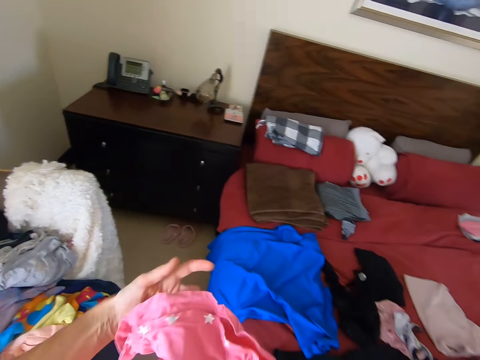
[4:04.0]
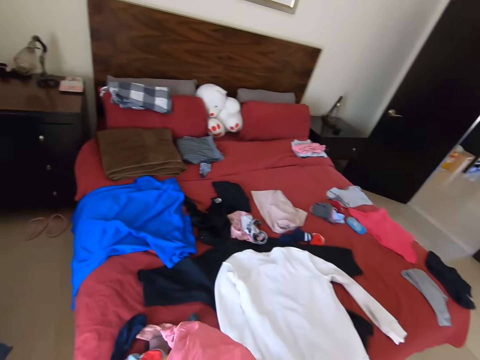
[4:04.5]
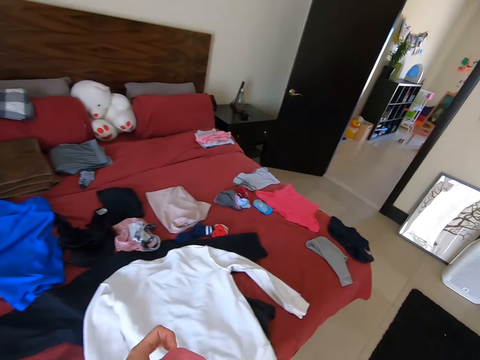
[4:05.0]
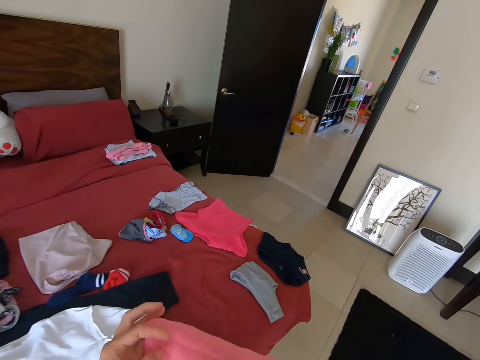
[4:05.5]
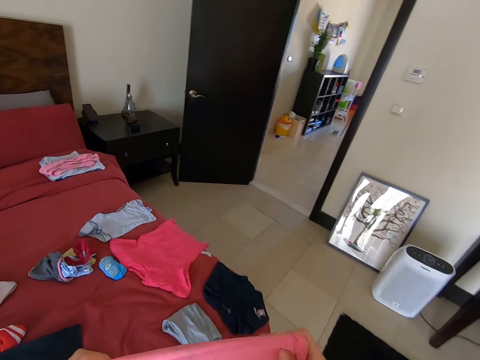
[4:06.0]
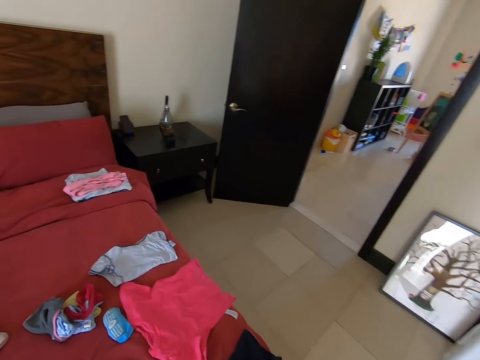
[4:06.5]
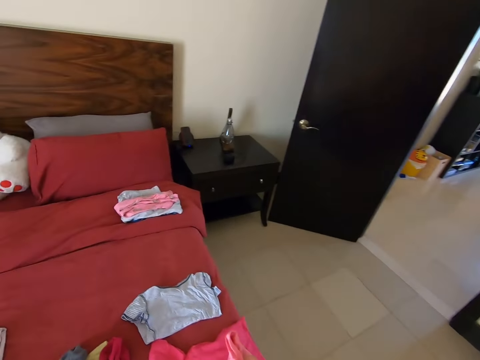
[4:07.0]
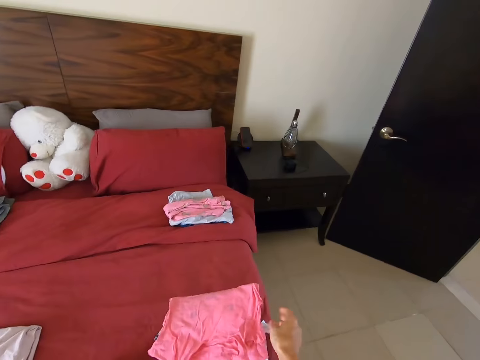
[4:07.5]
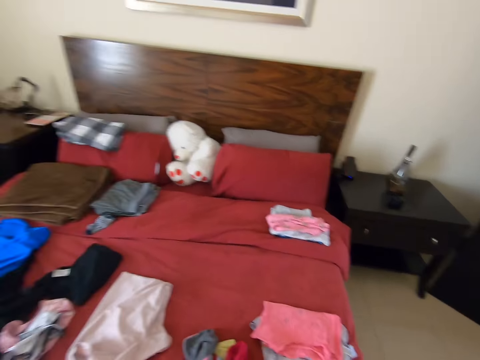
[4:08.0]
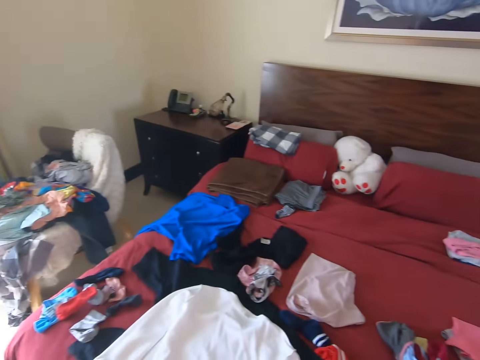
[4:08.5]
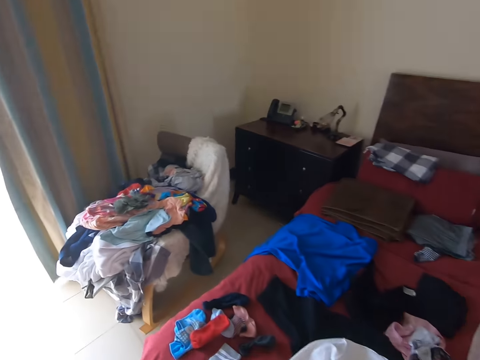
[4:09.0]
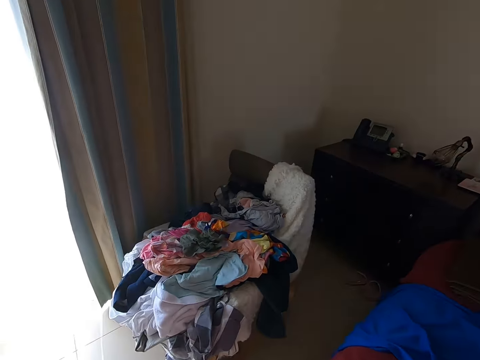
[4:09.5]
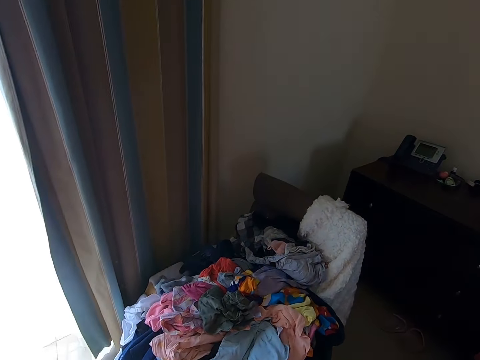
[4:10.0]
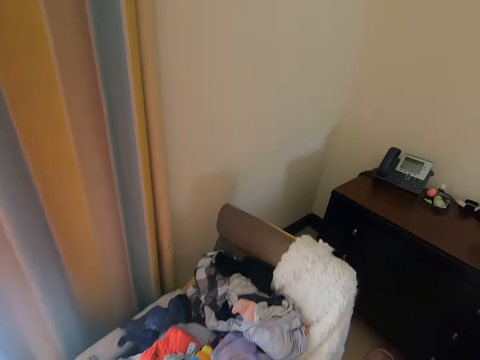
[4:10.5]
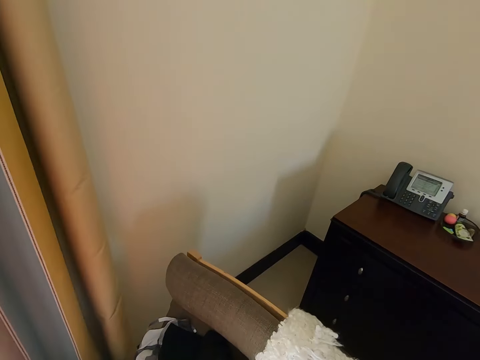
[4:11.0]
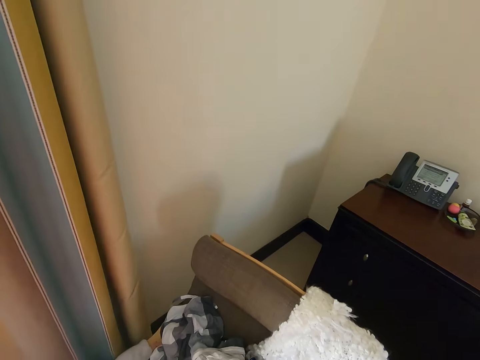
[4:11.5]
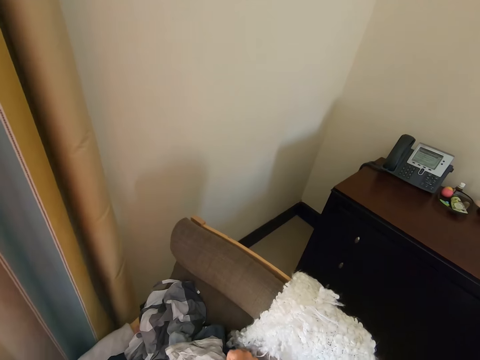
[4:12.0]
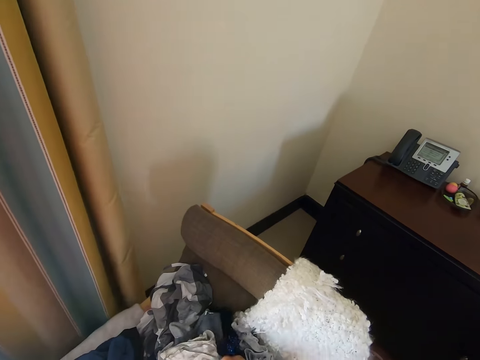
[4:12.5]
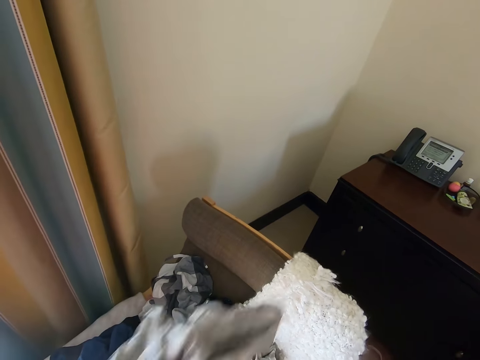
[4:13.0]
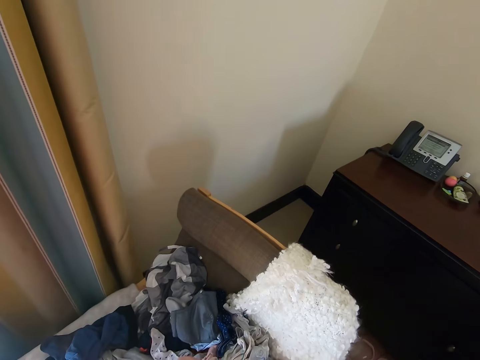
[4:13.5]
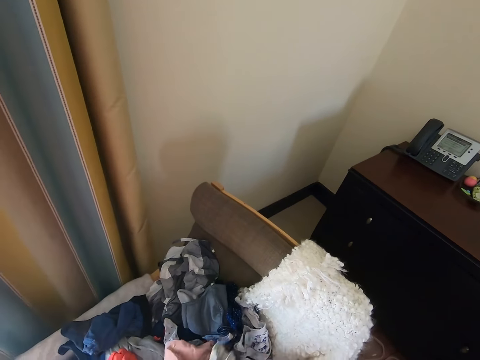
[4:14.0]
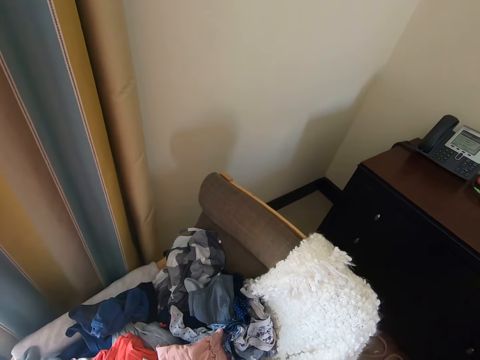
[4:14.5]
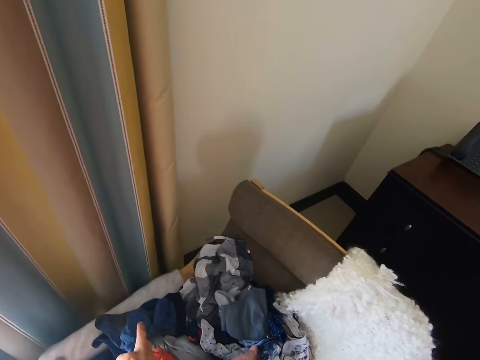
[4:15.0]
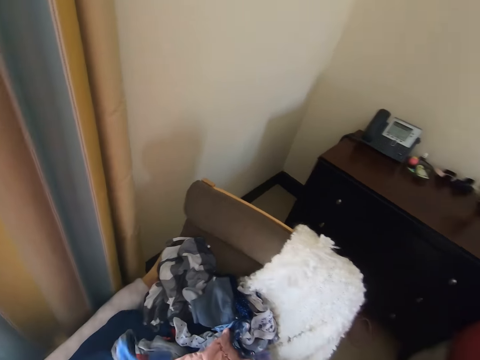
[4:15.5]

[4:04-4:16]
The camera wearer turns around and walks around. They put the piece of cloth on the bed. They walk on the floor. They turn around. They pick the piece of cloth on the chair.

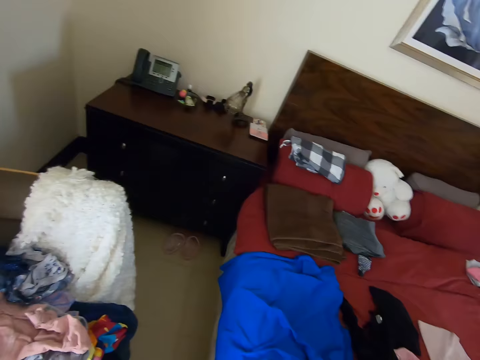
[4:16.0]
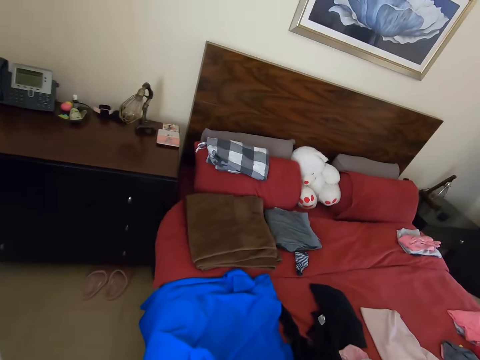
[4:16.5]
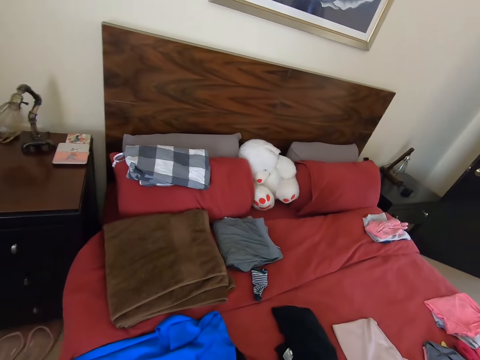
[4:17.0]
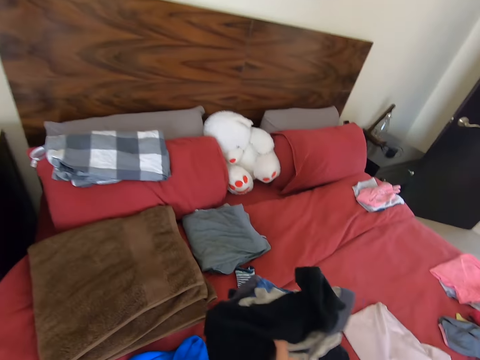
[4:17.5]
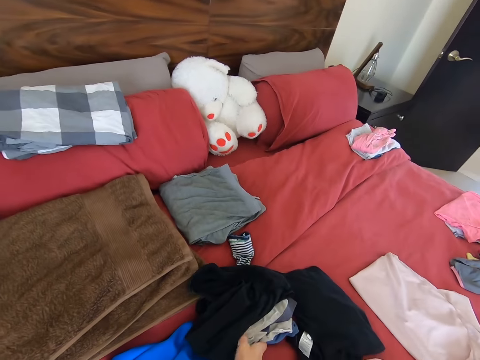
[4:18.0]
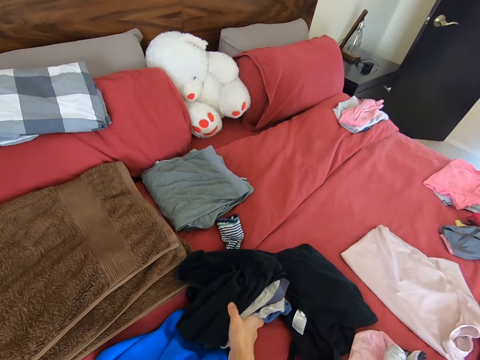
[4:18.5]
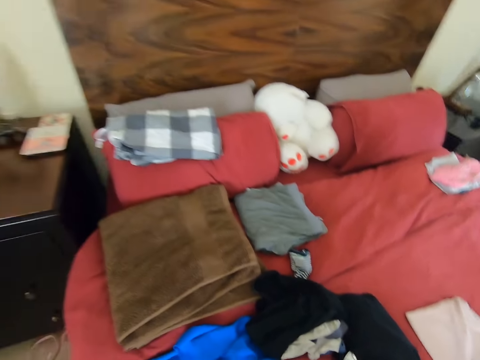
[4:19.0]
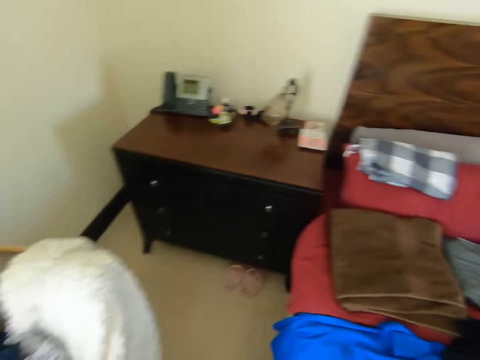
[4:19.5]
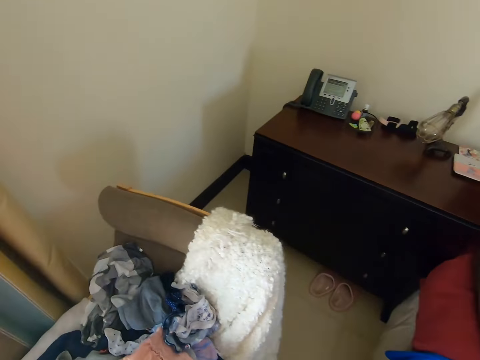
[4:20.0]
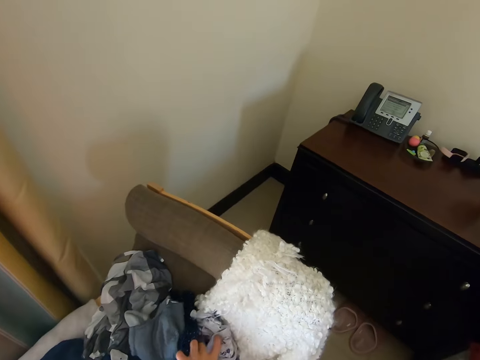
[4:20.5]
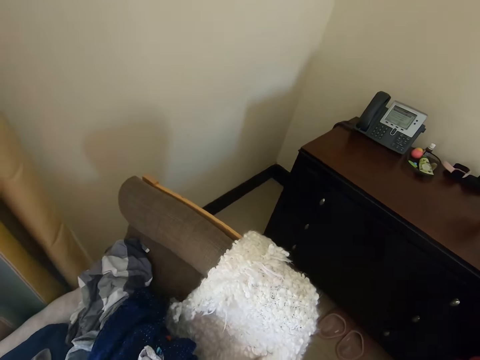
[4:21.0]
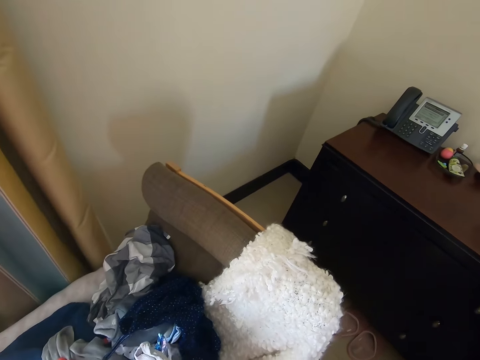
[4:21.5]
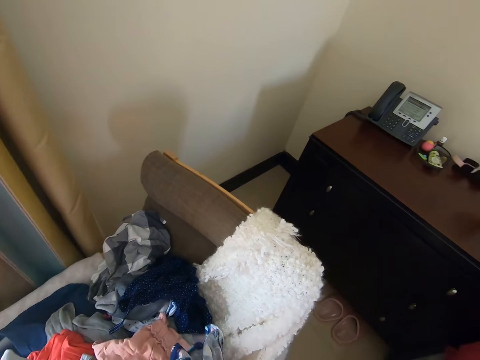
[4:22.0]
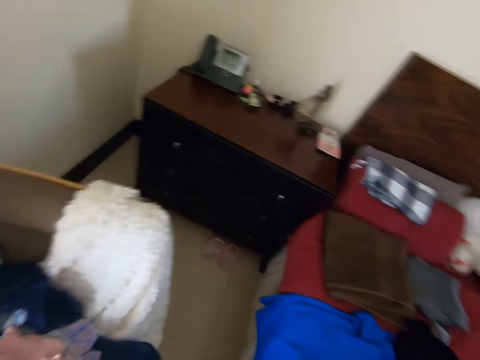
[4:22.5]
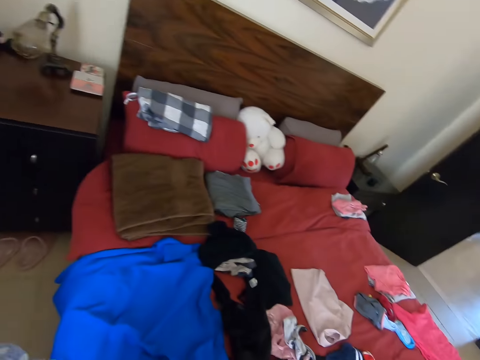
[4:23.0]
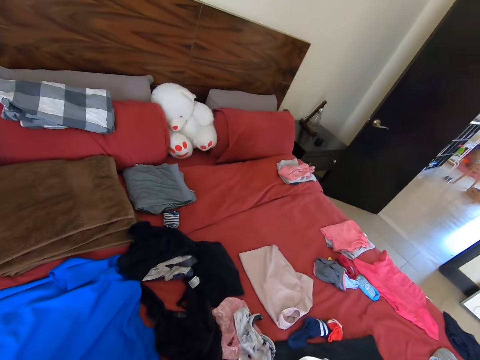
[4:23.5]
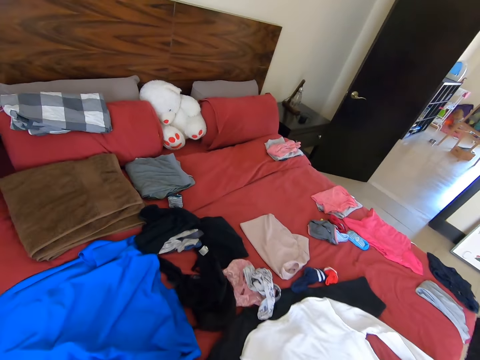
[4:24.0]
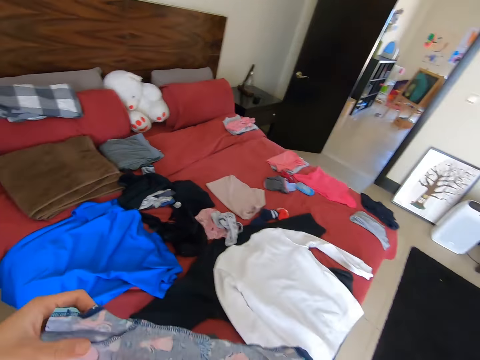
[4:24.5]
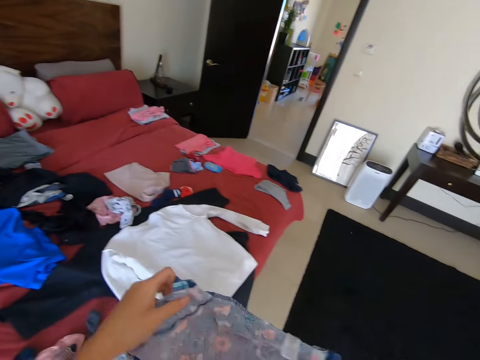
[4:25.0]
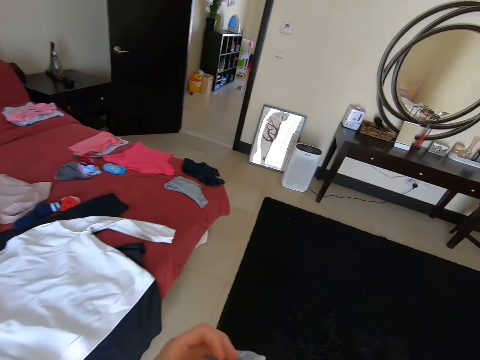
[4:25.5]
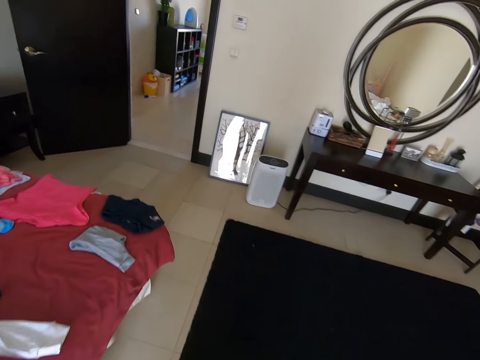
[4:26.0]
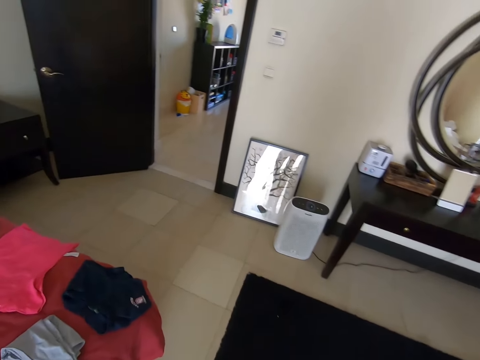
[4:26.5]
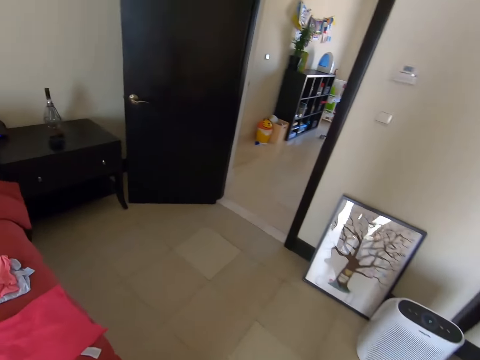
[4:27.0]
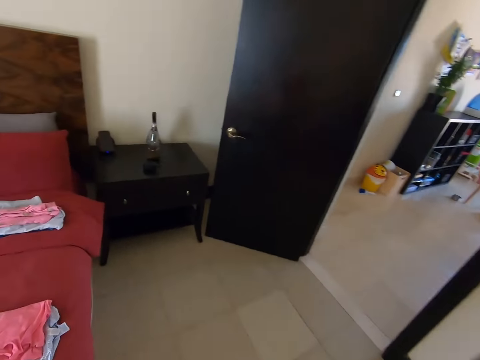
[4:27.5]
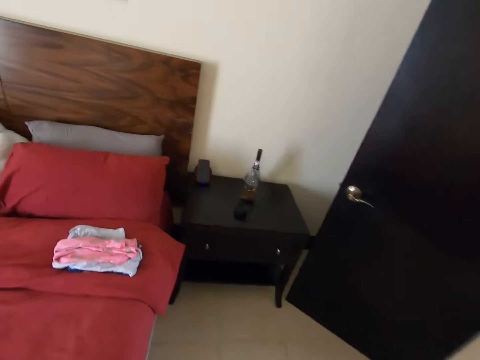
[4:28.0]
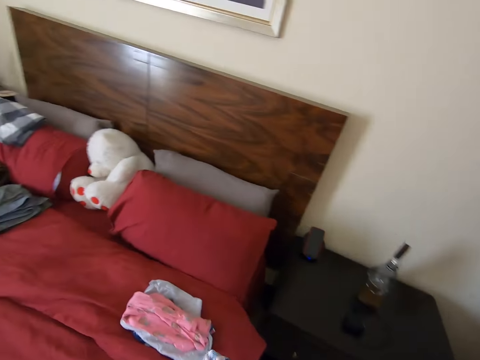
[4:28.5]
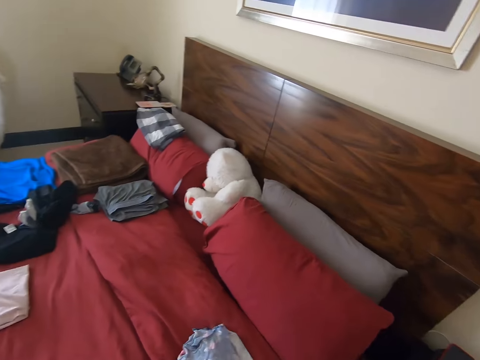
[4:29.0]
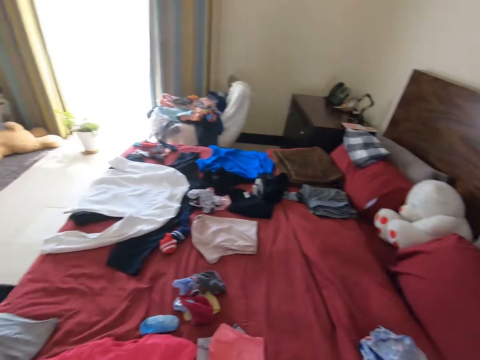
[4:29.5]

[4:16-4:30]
The camera wearer looks around. They turn around. They put the piece of cloth on the bed. They put clothes on the bed. They turn around. They pick up the piece of cloth on the chair. They turn around. They put the cloth on the bed. They walk on the floor. They put the piece of cloth on the bed. They walk on the floor.
